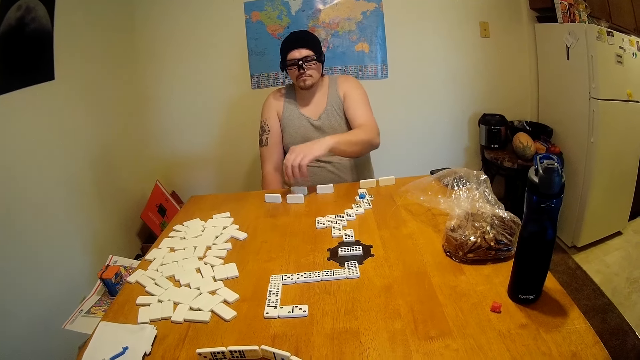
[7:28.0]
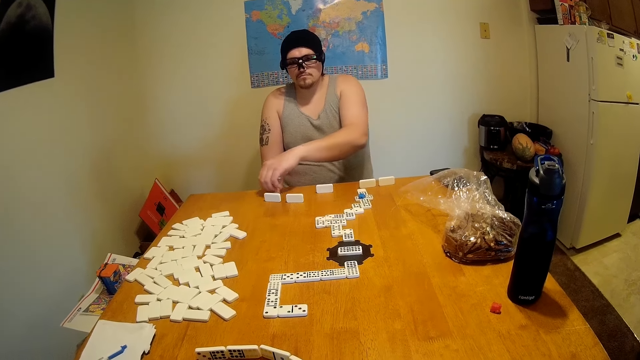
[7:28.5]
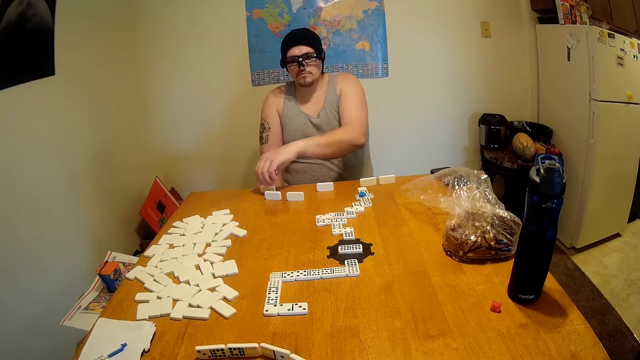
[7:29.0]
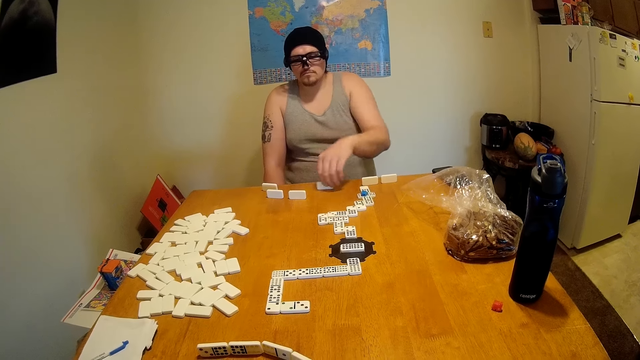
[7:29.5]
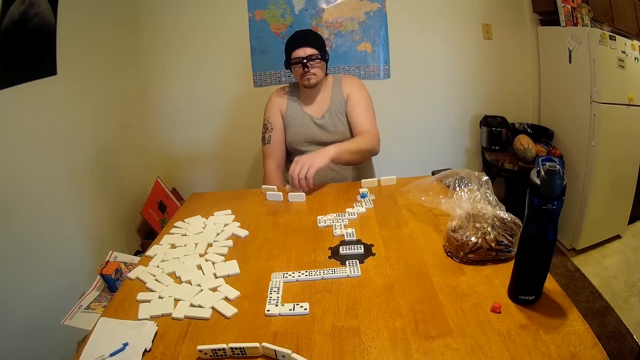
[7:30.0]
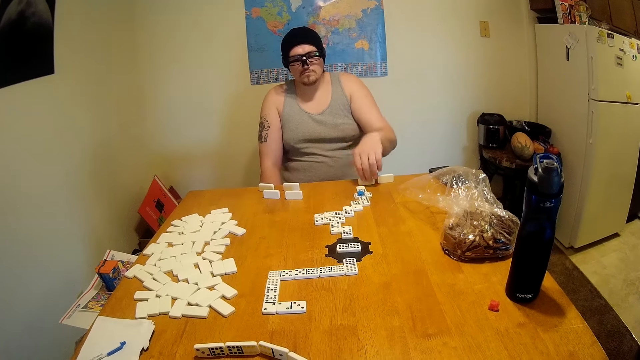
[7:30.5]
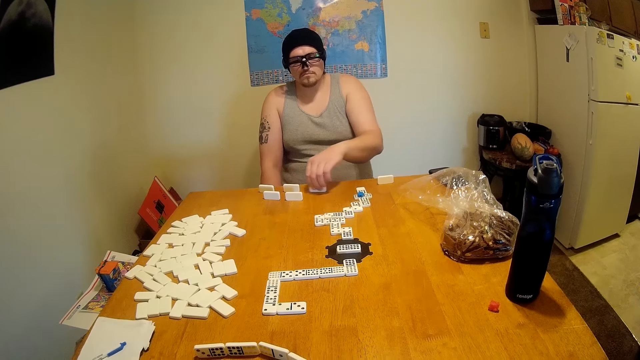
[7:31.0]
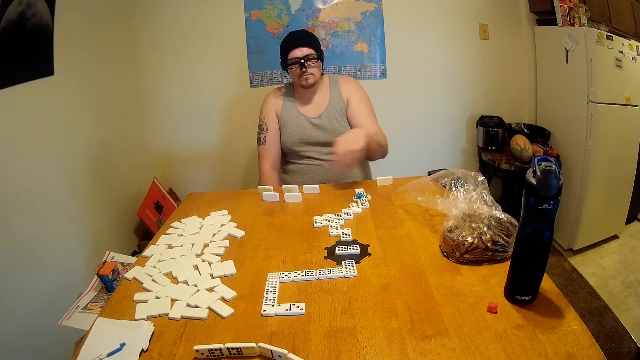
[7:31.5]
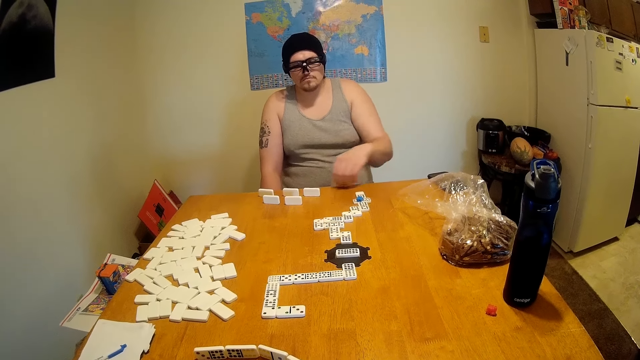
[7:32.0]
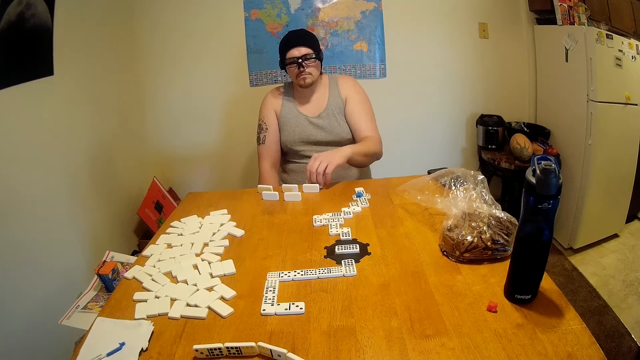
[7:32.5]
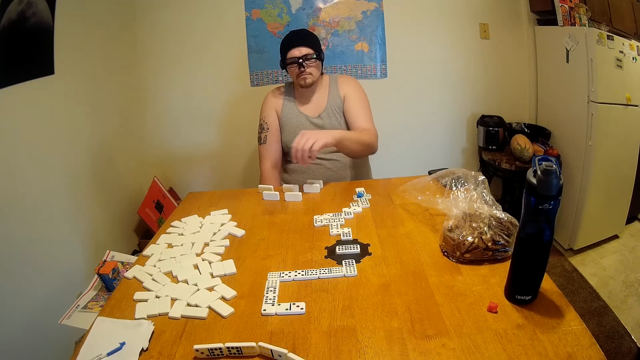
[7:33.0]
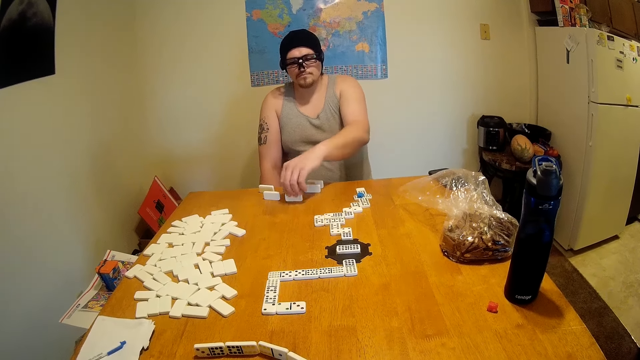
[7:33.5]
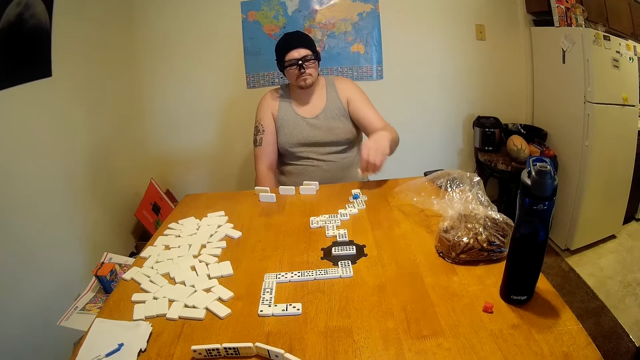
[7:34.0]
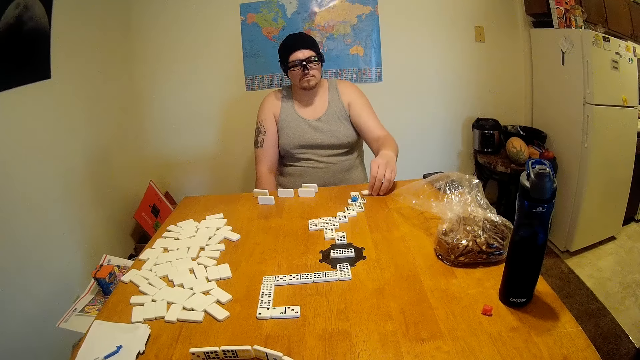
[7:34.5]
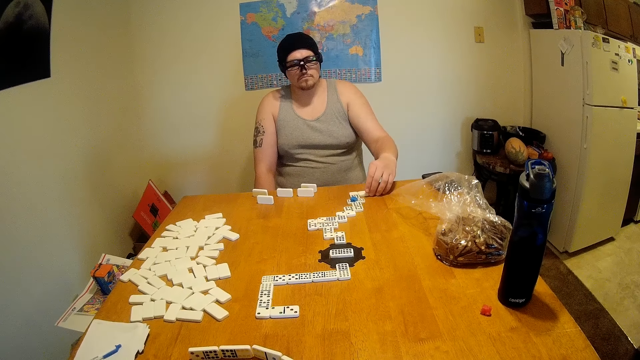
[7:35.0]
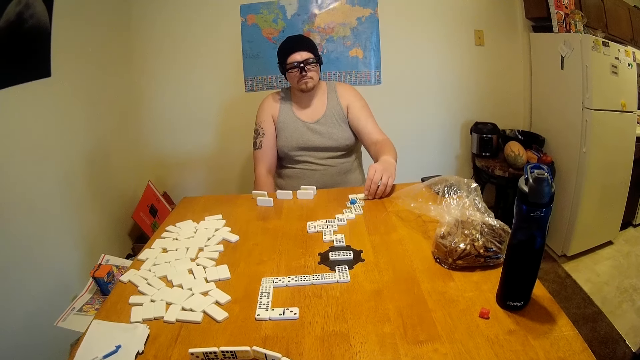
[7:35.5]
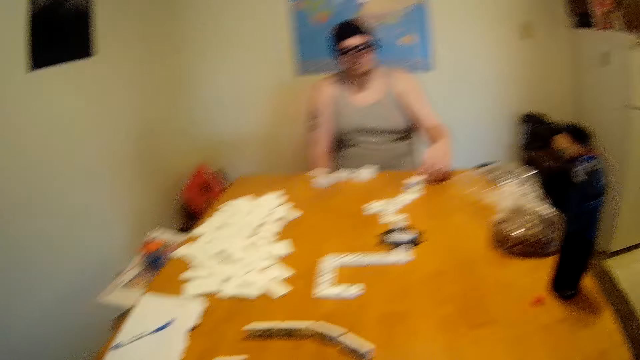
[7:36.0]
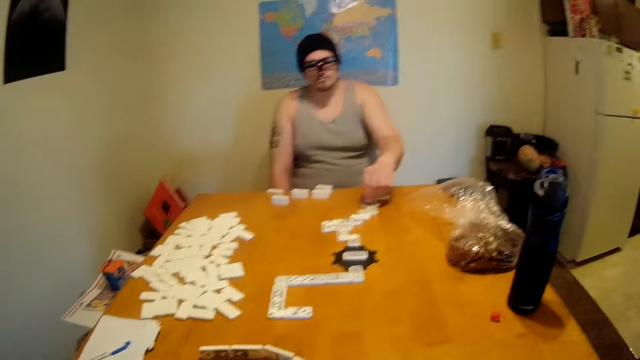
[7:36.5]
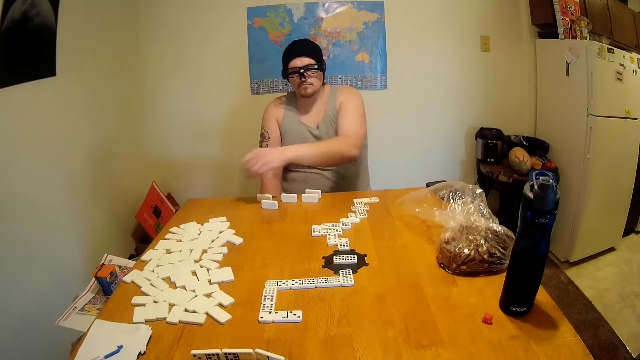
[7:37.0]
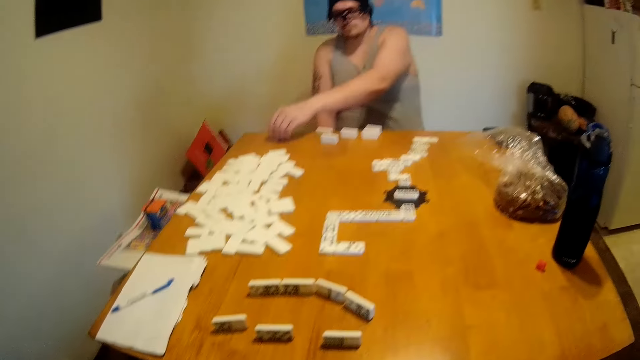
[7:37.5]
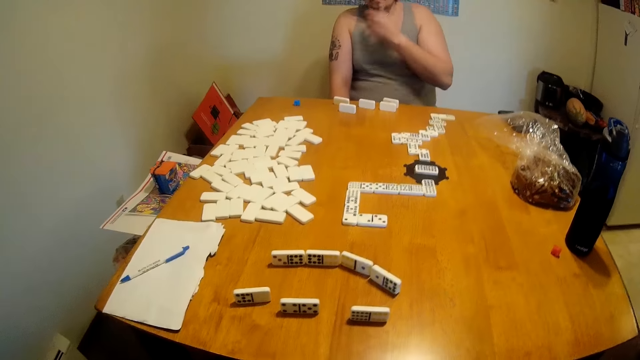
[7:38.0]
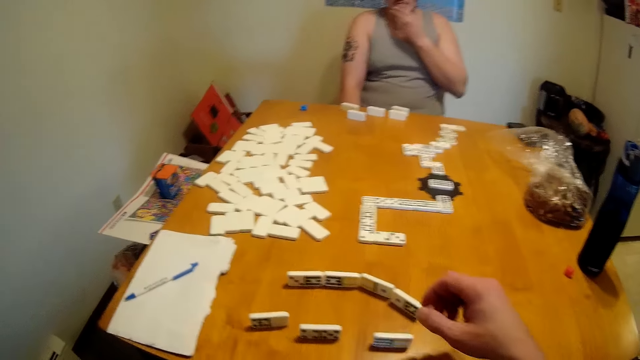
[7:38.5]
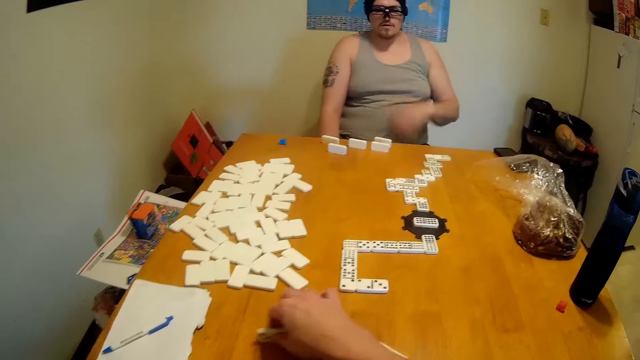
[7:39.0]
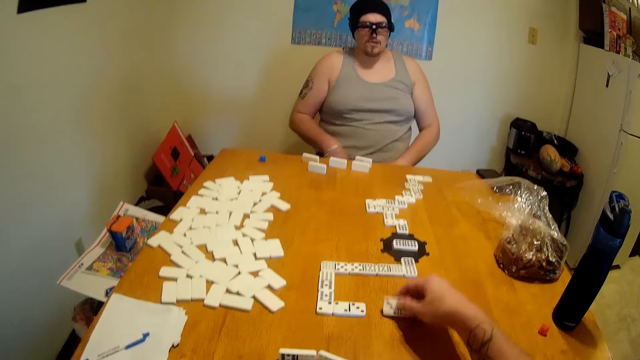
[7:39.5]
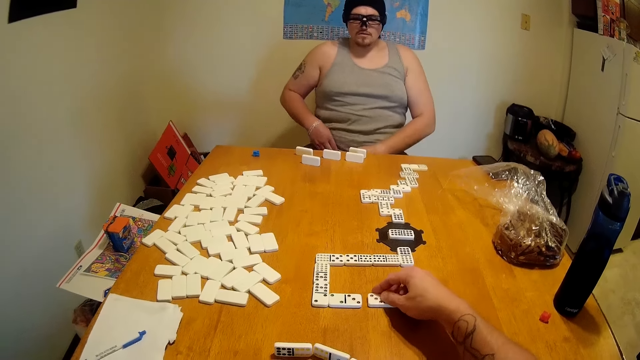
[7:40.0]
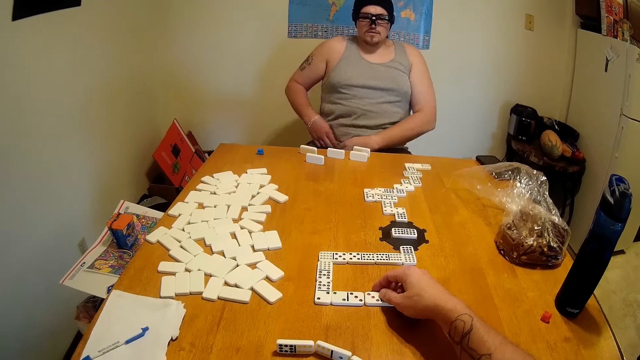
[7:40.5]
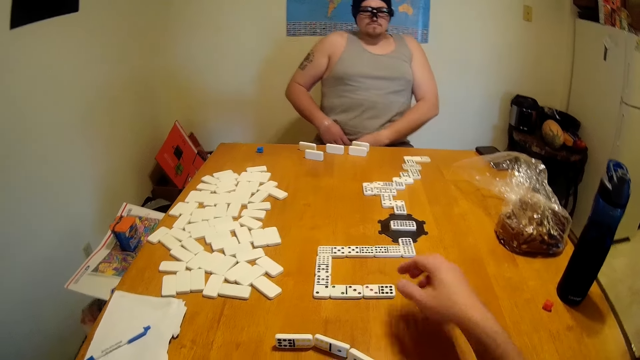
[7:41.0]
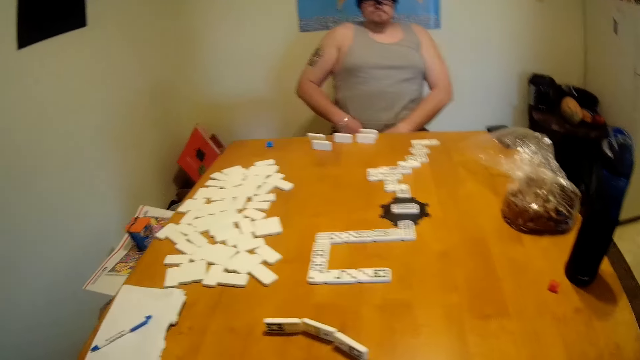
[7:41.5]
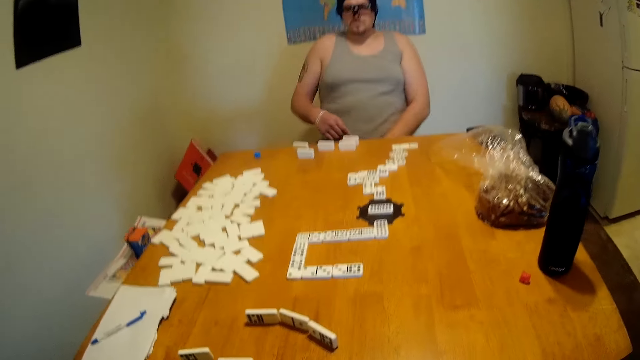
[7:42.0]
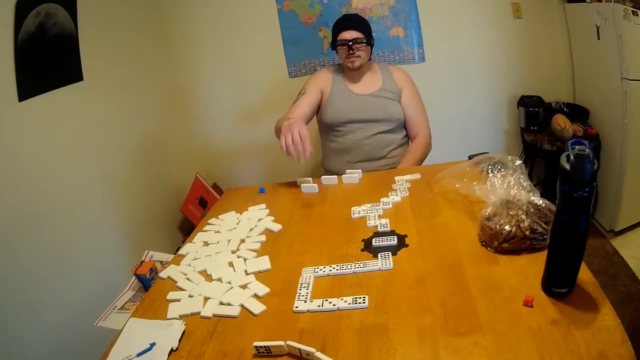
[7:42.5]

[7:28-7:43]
A man arranges the tiles on a table. He moves a domino. He moves another domino. He moves another domino again. He moves a domino. He moves a domino again. He moves another domino. He lifts a tile from the table. He holds a domino. He places the tile at the end of a domino chain. He lifts the marker from the domino chain. He places the marker on the table. The camera wearer lifts a tile from the table. They place the tile at the end of the domino chain. They move the dominoes.

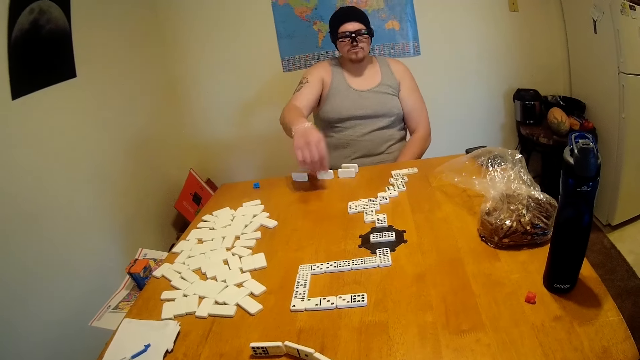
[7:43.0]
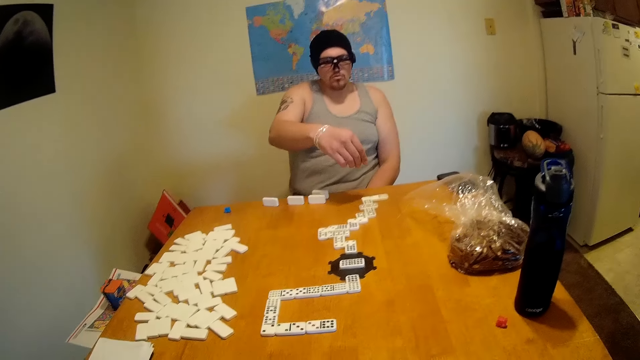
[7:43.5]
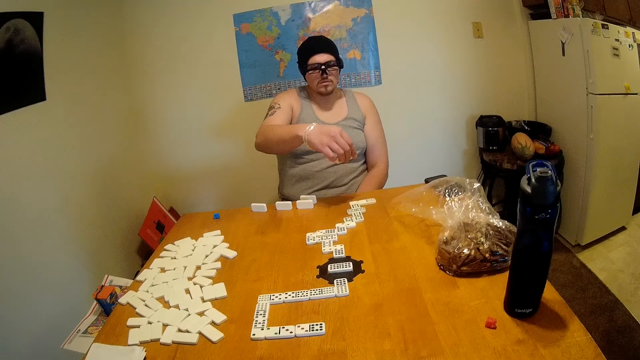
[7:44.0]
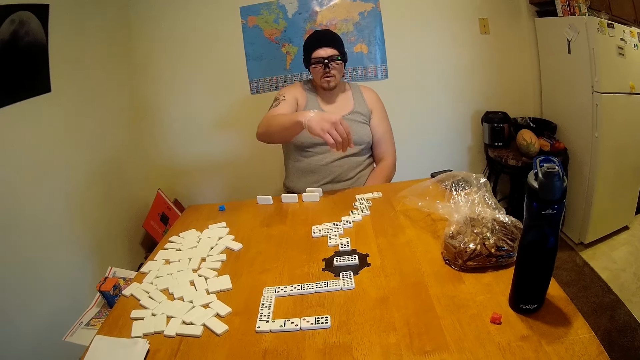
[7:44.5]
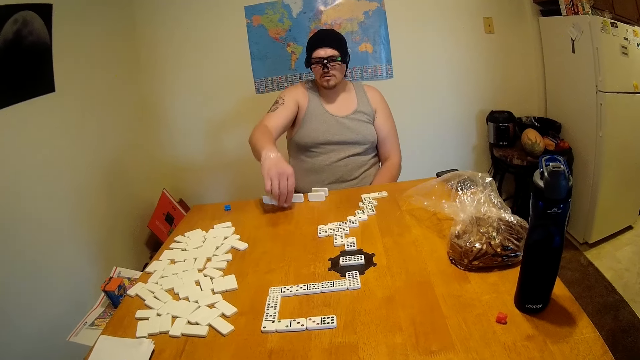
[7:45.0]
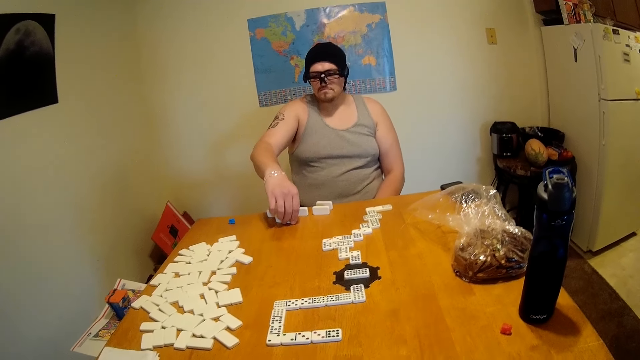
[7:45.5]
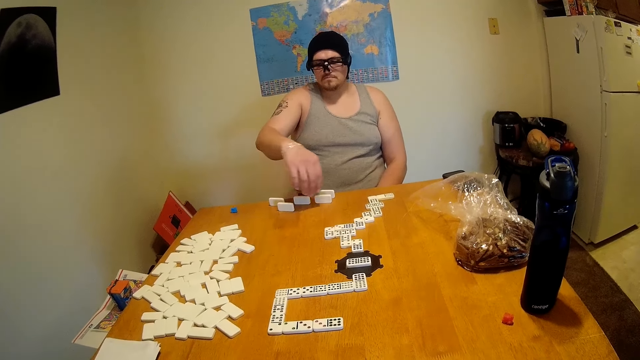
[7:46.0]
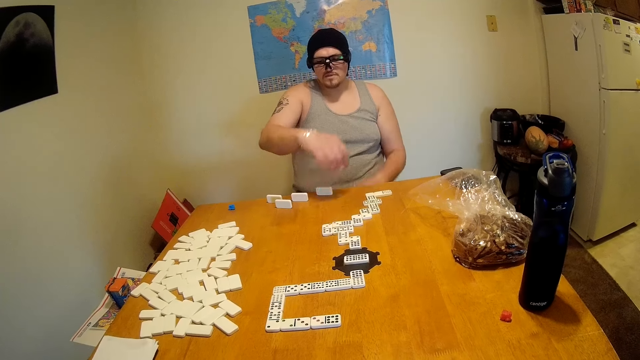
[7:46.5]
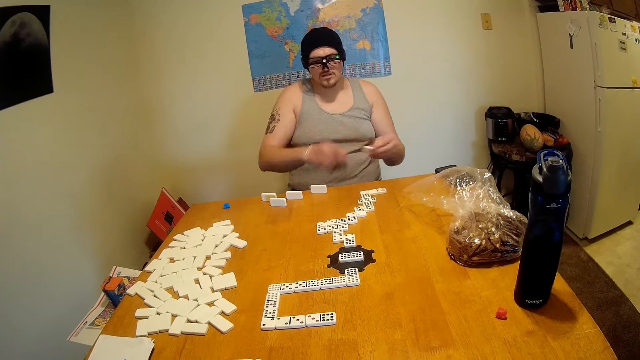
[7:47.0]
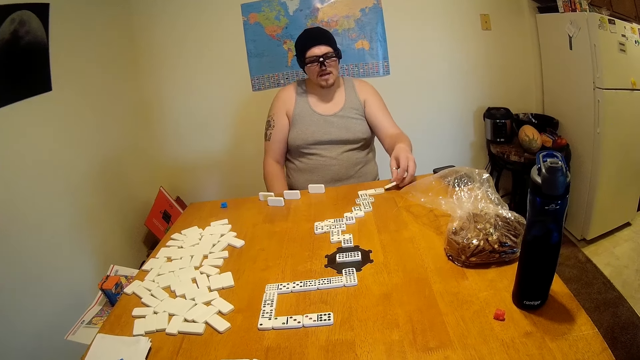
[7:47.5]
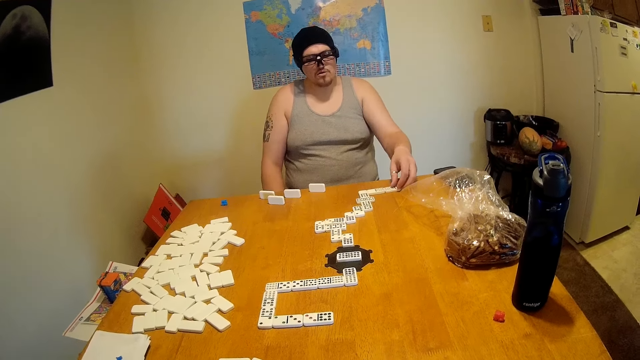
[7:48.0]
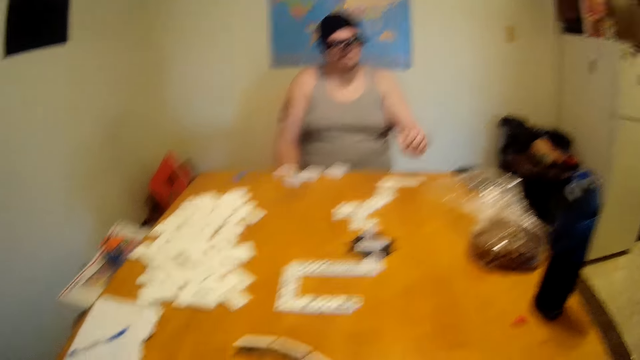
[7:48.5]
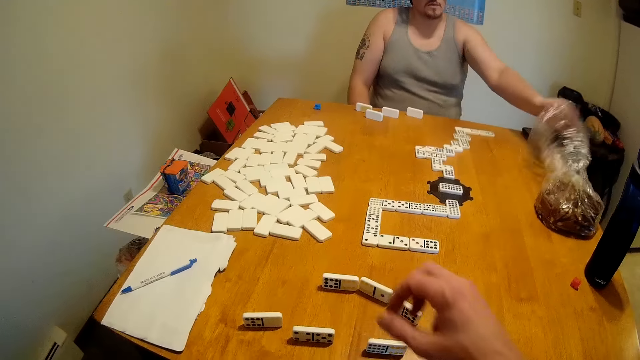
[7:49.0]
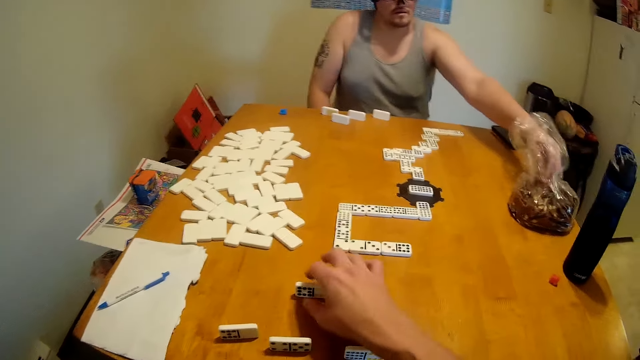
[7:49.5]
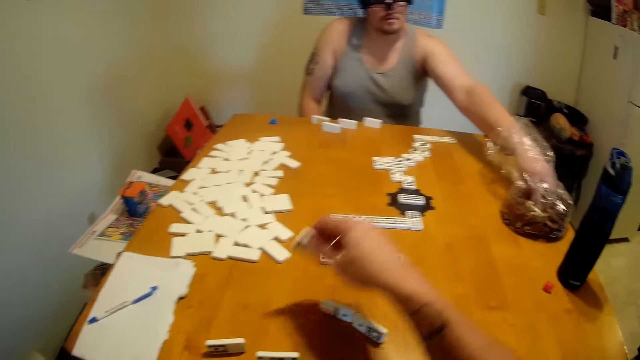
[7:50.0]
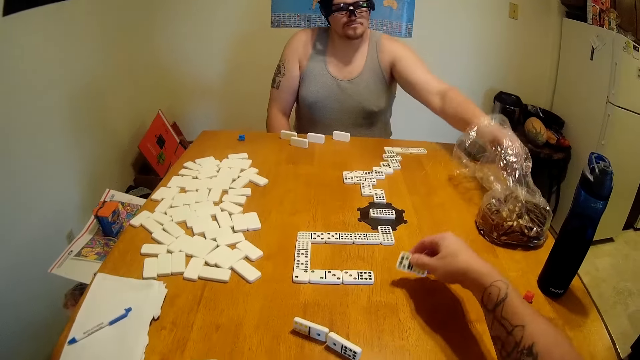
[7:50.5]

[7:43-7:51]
A man lifts a tile from the table. He places the tile on the table. He lifts a tile from the table. He places the tile at the end of a domino chain. The camera wearer lifts a tile from the table. The man picks up something.
